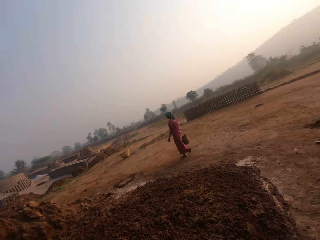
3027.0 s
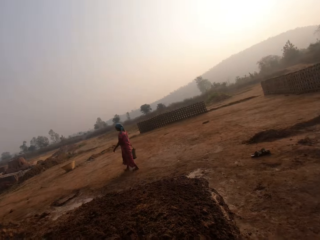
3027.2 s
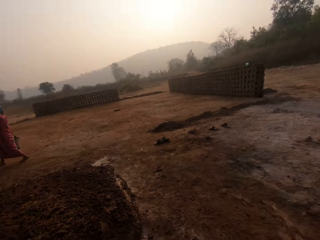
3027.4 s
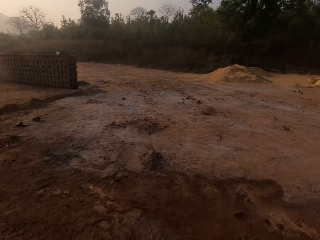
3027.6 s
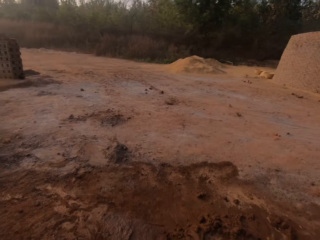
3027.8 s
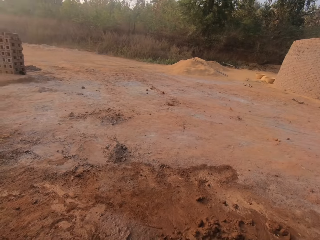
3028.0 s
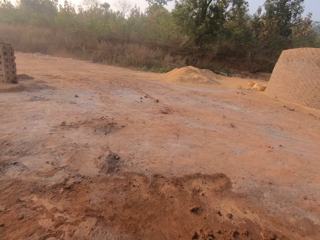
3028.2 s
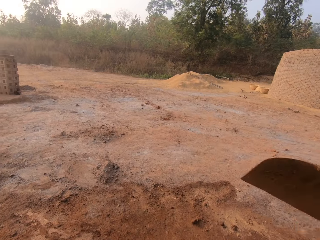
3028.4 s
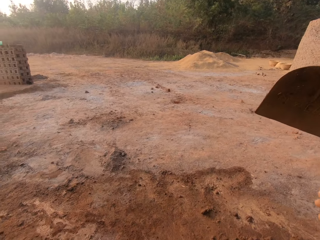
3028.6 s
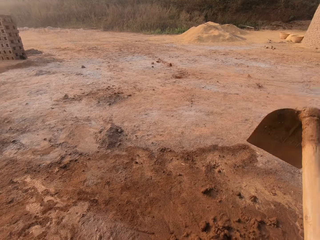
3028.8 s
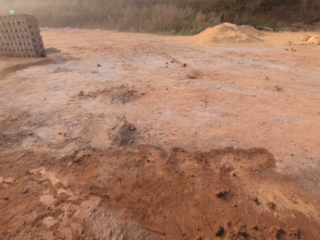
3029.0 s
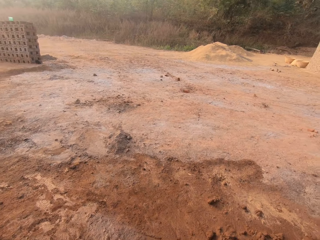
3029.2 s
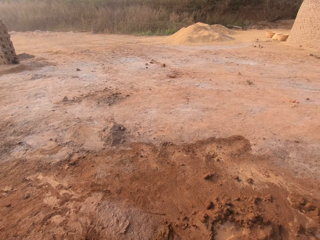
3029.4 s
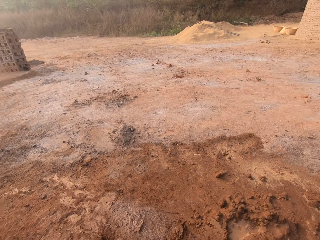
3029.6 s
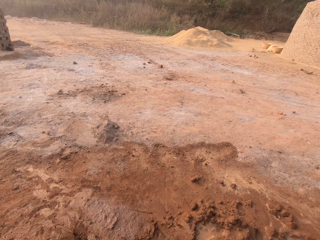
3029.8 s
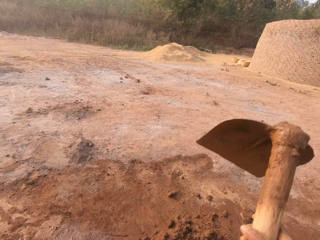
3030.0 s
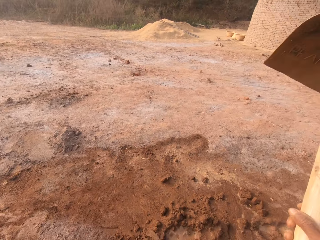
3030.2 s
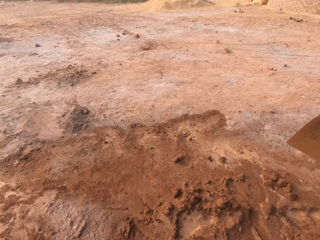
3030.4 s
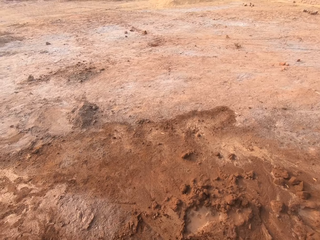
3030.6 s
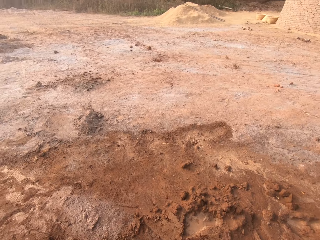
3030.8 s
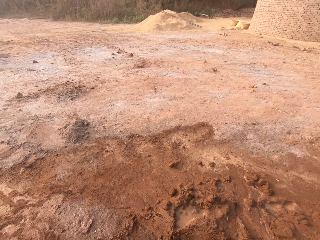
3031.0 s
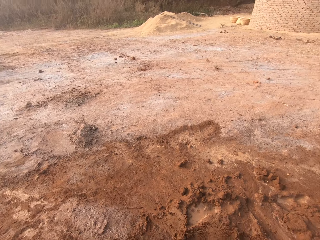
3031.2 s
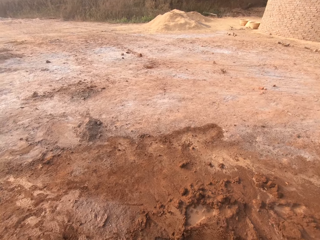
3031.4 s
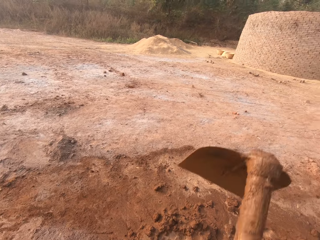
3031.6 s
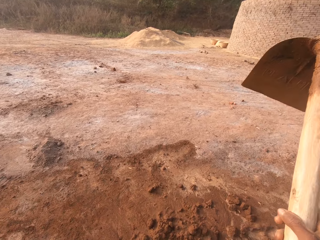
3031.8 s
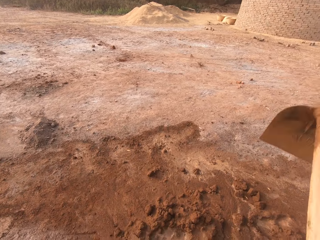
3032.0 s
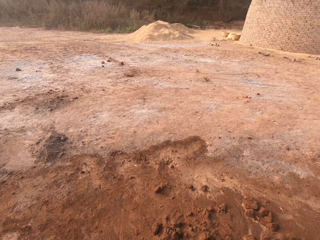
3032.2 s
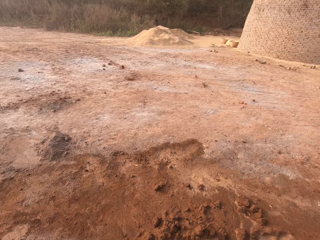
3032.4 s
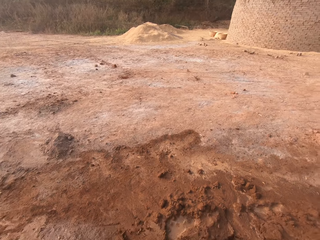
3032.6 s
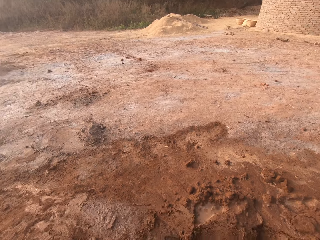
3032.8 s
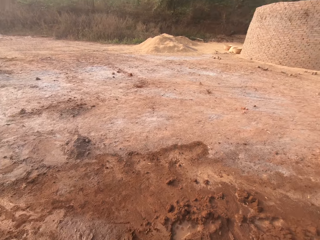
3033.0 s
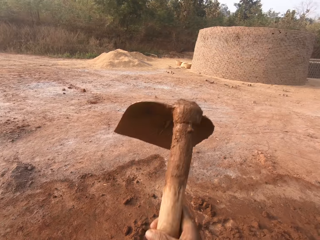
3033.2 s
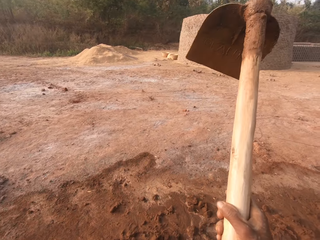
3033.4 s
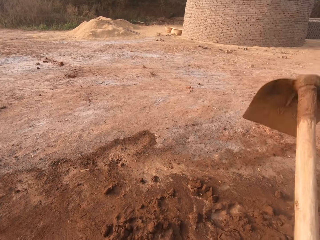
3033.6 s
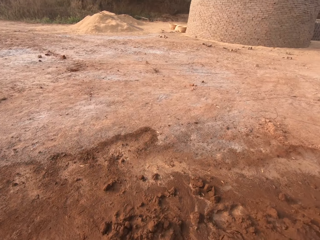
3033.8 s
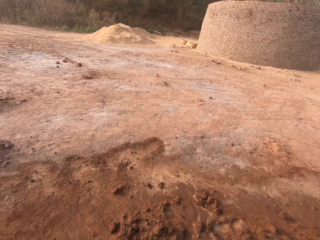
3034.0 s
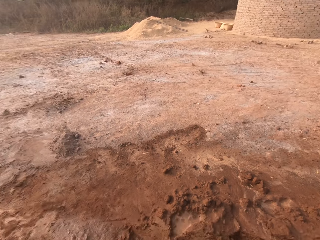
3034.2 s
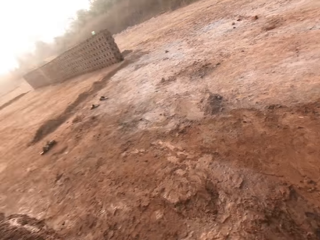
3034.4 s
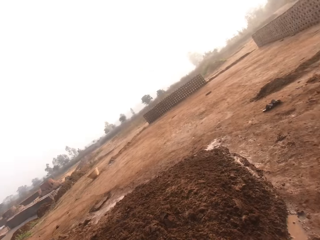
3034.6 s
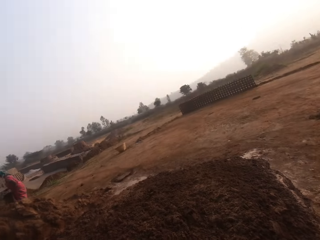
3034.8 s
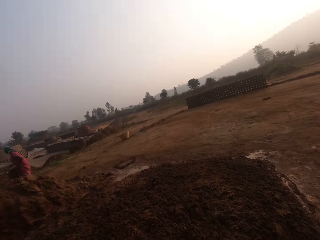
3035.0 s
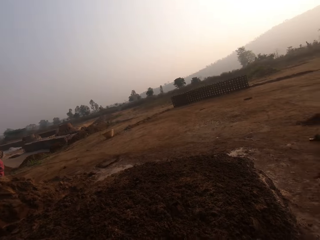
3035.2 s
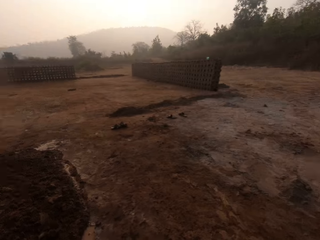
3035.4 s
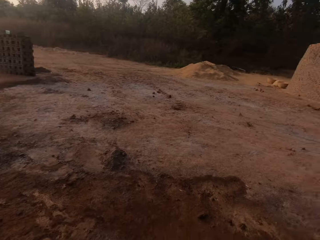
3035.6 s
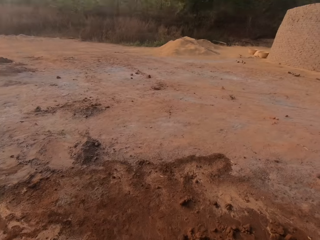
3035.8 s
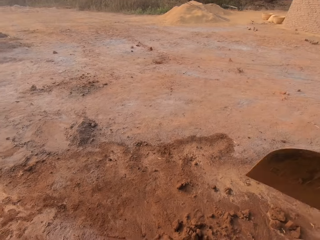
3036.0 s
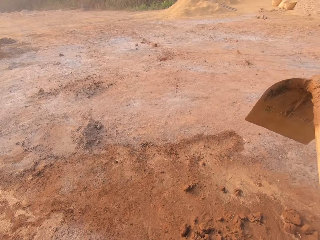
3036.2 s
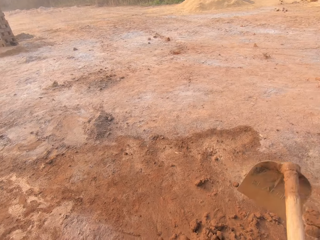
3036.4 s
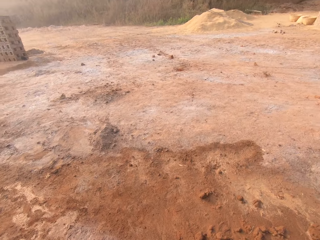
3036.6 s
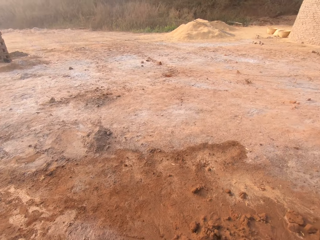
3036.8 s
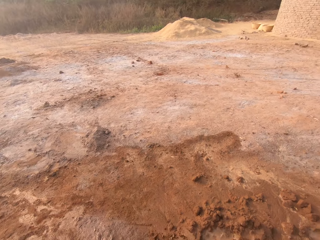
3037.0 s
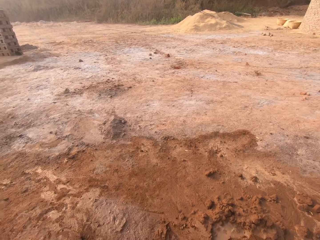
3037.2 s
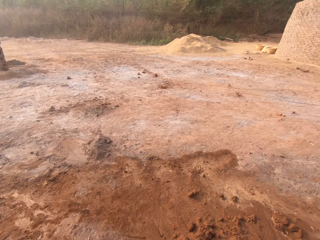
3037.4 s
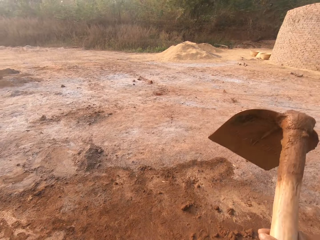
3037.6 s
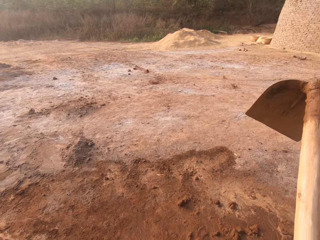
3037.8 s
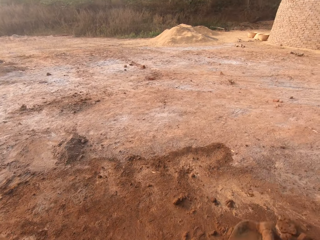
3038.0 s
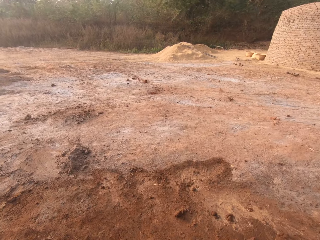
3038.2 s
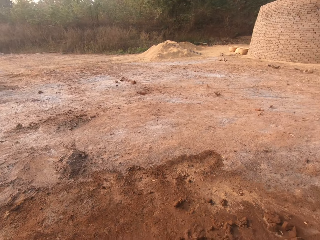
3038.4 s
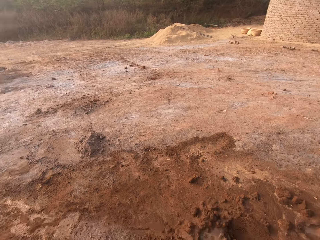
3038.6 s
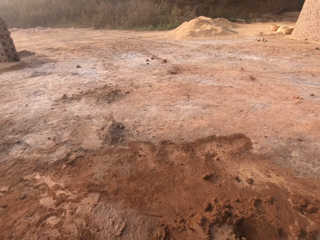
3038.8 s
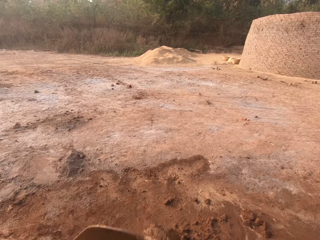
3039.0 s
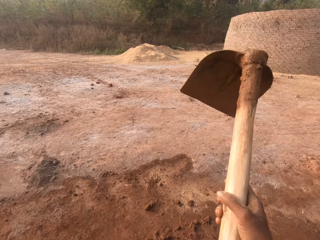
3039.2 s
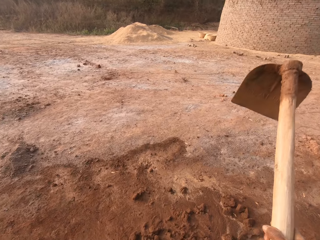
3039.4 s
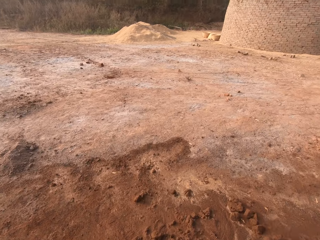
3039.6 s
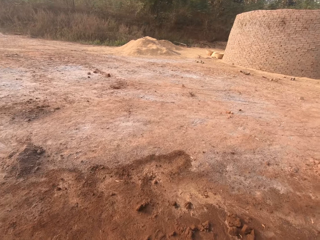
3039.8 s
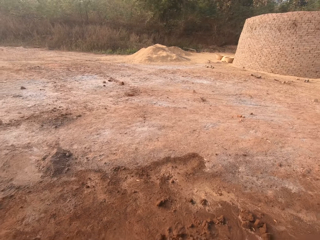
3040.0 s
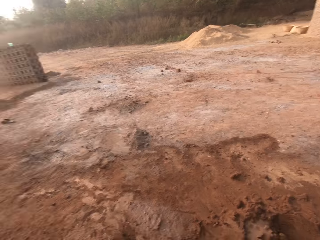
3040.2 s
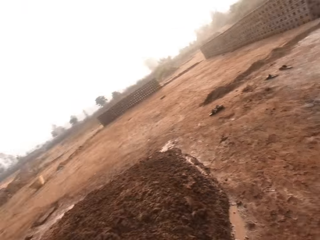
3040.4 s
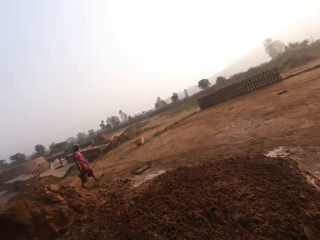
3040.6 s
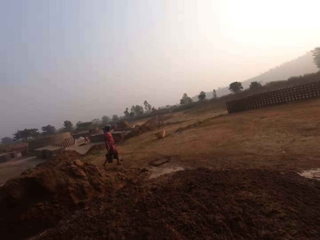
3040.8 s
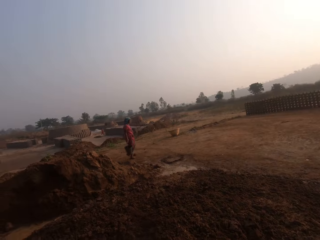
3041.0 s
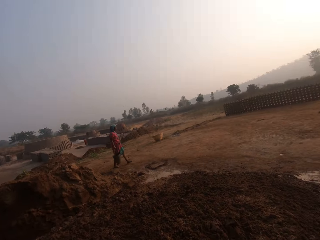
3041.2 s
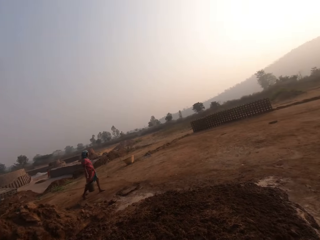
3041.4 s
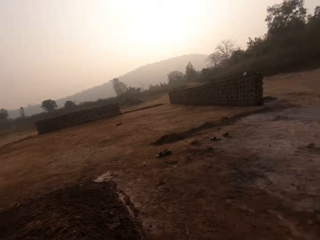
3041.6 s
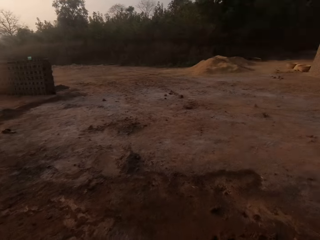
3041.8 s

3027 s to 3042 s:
The camera wearer scoops sand from the ground with a hoe in his hands. He scoops sand from the ground with the hoe in his hands repeatedly.

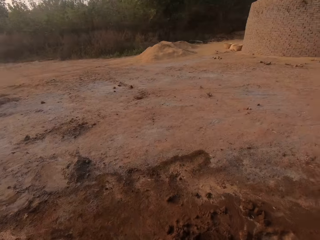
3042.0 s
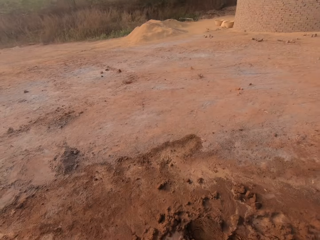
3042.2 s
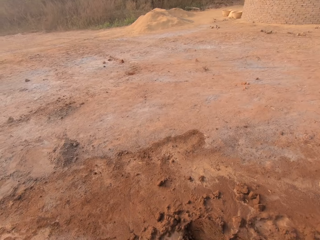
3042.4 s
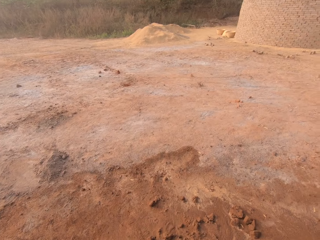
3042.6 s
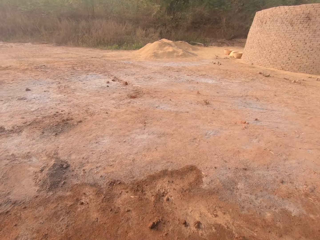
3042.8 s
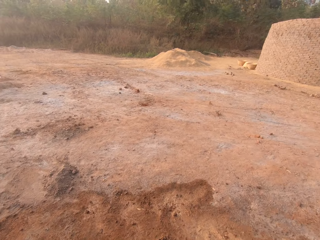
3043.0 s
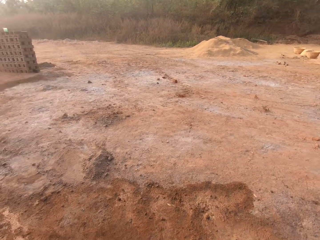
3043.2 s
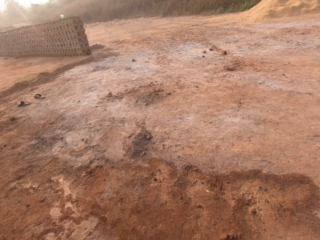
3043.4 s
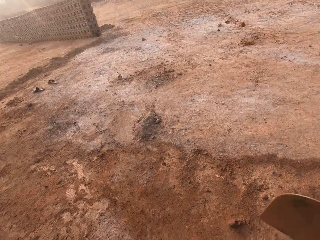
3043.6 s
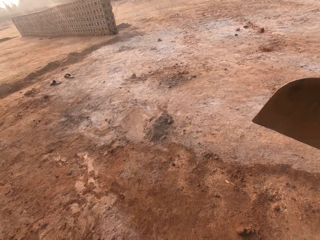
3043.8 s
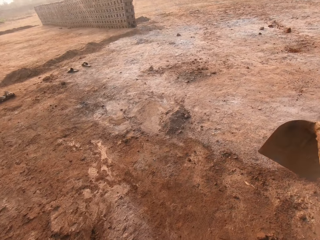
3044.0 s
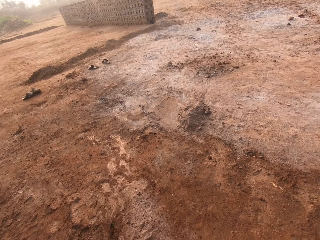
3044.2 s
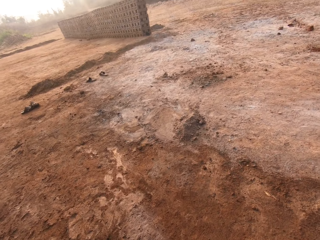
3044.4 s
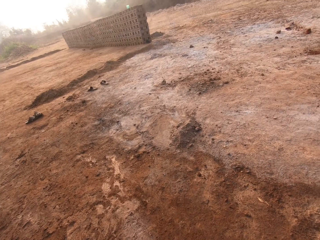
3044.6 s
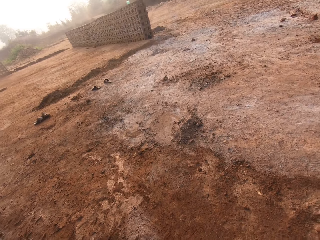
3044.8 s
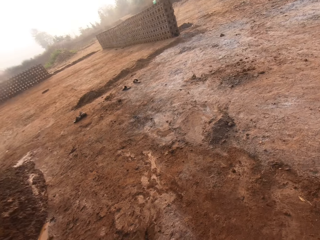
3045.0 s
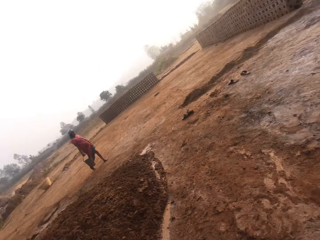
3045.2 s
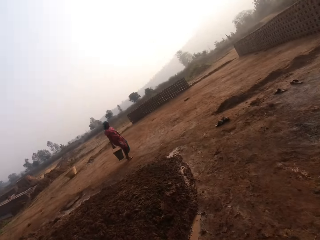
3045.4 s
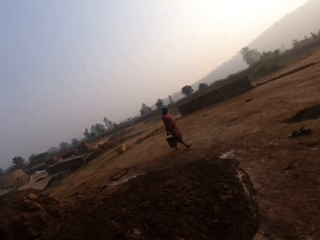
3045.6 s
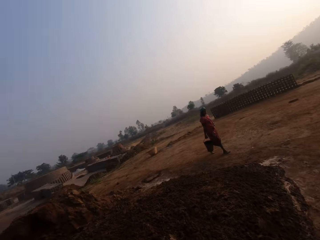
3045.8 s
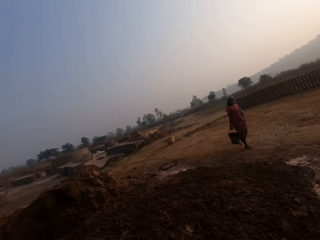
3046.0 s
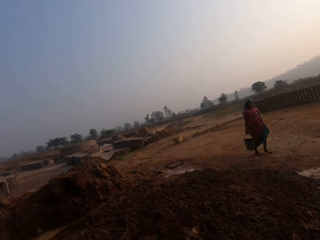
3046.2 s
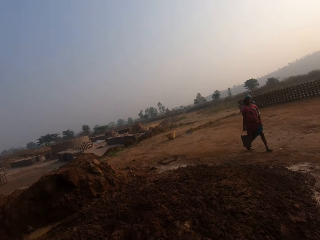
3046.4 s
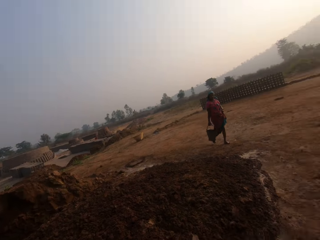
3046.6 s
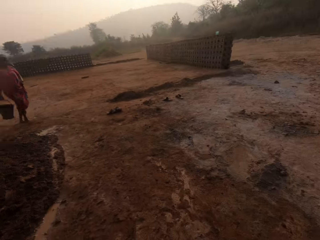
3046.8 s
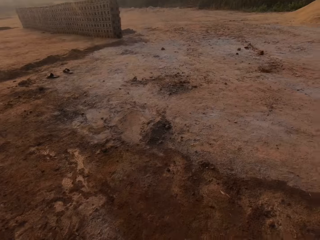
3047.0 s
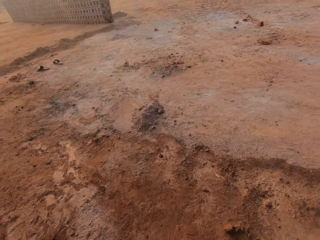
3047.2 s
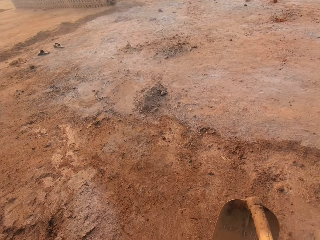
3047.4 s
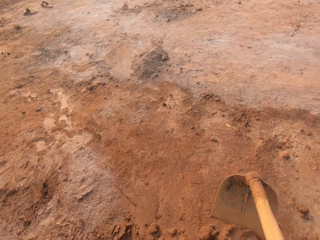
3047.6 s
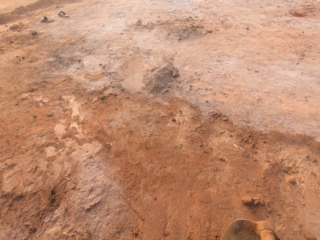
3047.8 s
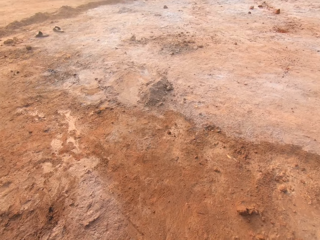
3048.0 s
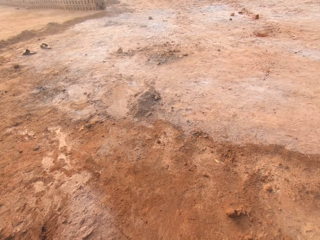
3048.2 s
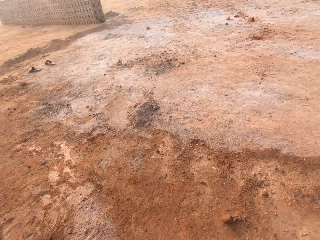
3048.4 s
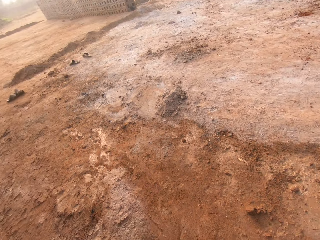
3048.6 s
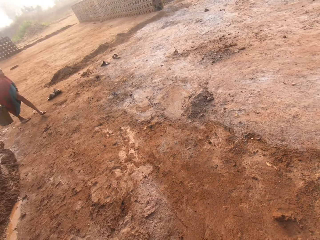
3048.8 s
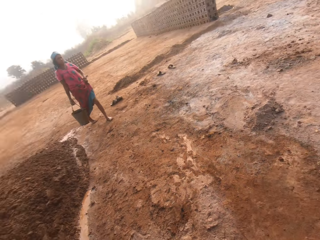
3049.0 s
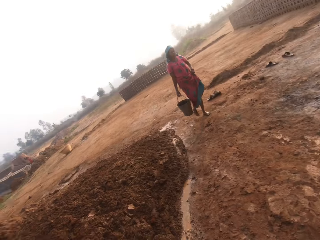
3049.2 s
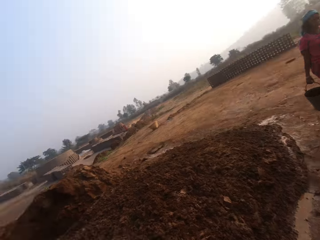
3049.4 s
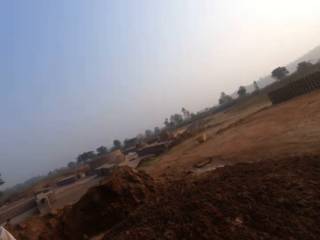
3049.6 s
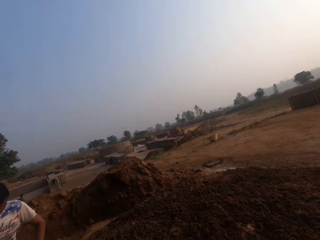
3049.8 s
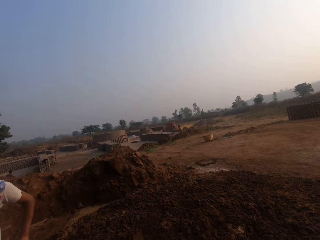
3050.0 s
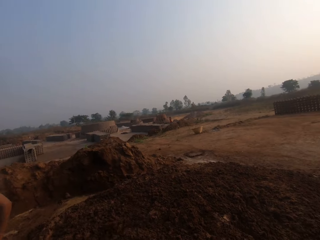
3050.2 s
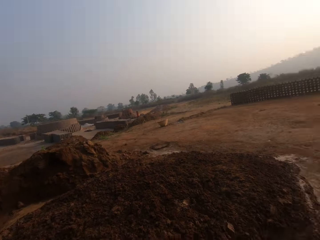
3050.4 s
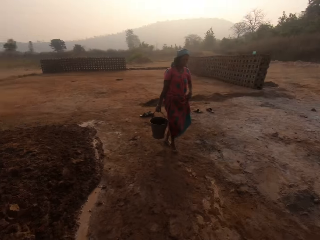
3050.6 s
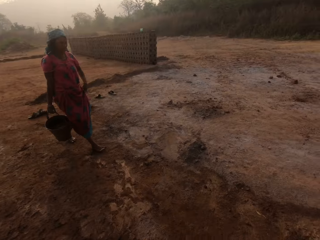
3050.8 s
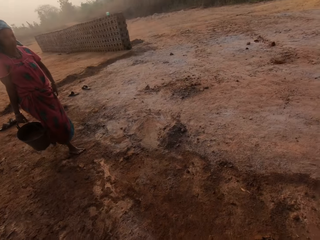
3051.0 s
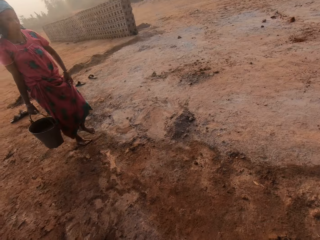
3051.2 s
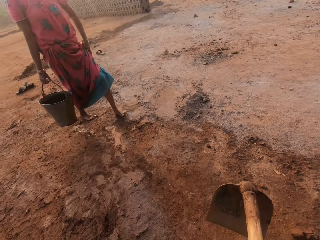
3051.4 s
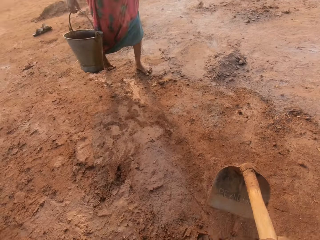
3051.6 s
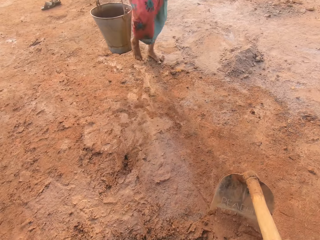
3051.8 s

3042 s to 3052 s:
The camera wearer scoops sand from the ground with the hoe in his hands. The woman holds the pail with her right hand. The camera wearer throws the soil on the other side. He scoops sand from the ground with the hoe in his hands. He throws the soil on the other side.
